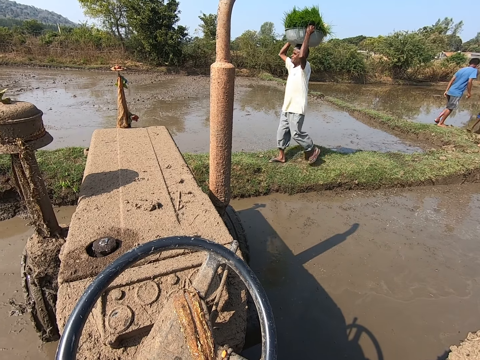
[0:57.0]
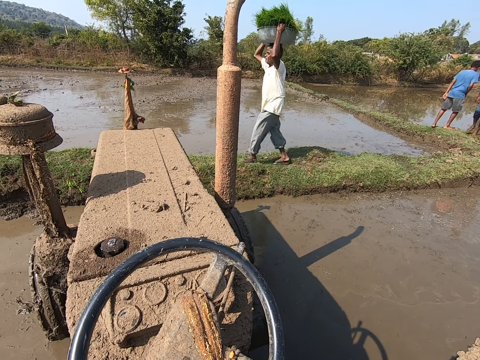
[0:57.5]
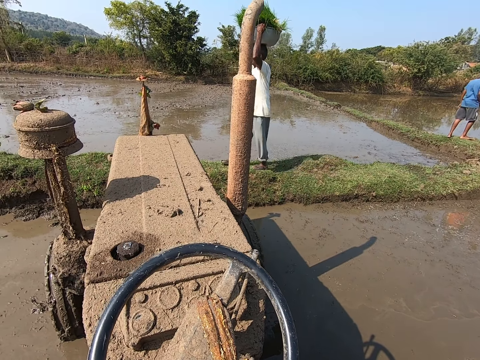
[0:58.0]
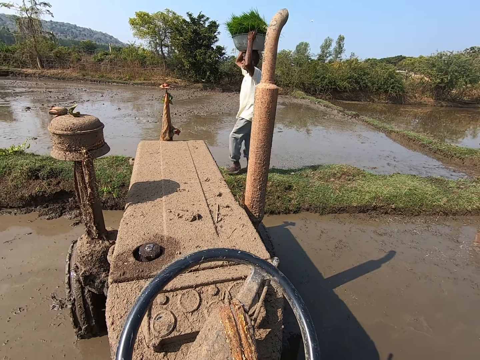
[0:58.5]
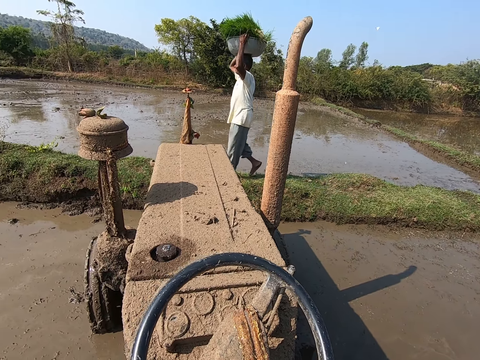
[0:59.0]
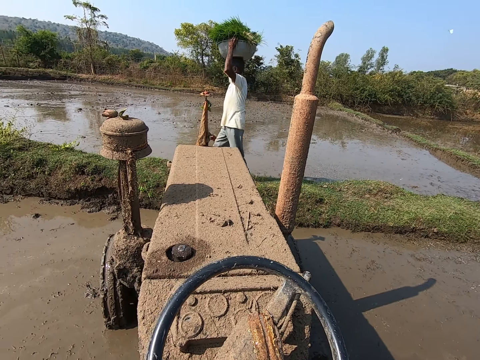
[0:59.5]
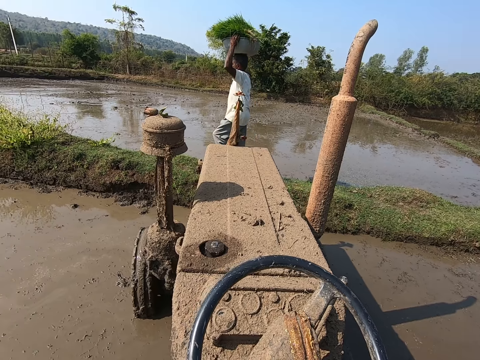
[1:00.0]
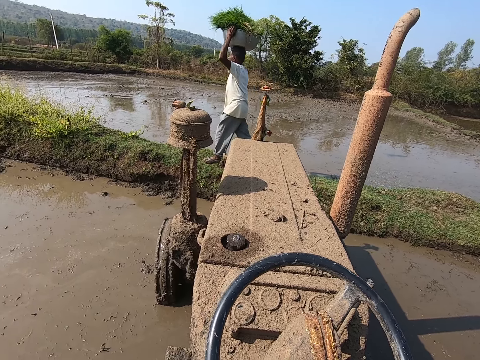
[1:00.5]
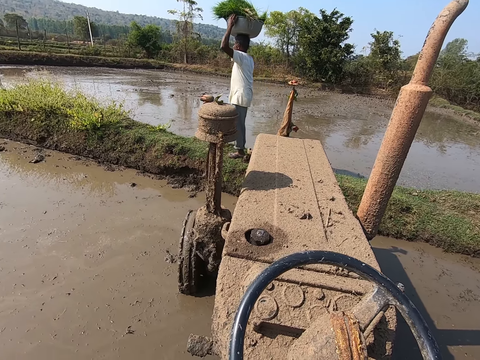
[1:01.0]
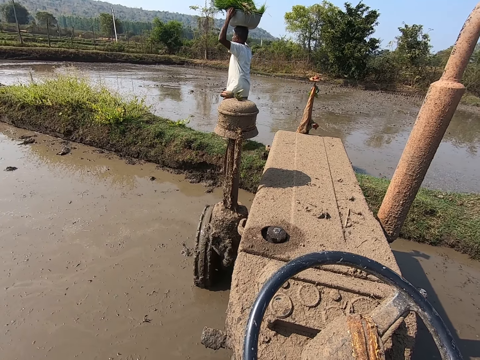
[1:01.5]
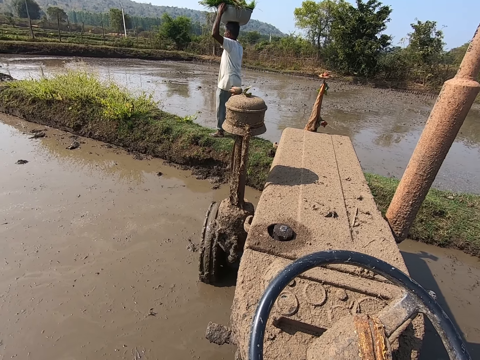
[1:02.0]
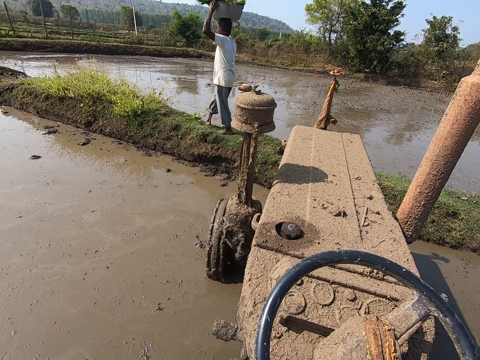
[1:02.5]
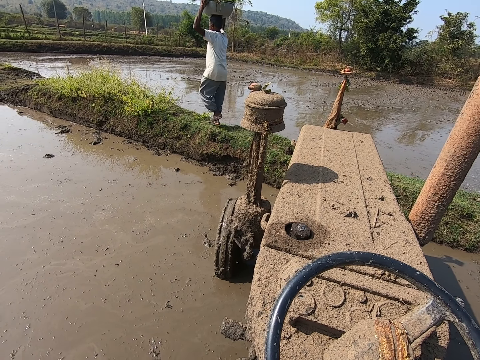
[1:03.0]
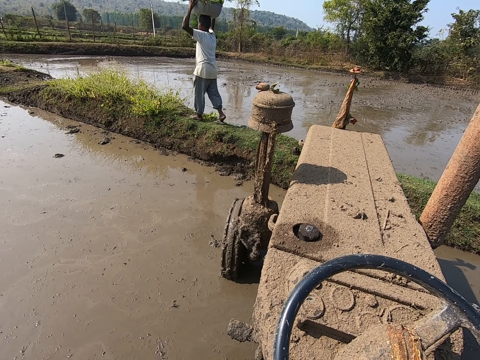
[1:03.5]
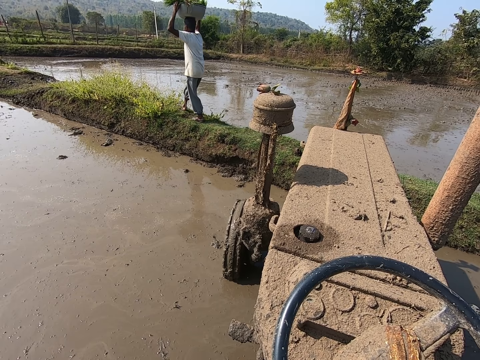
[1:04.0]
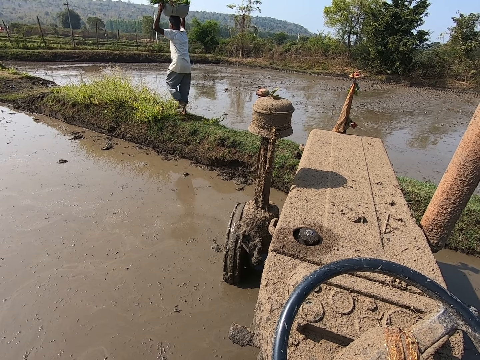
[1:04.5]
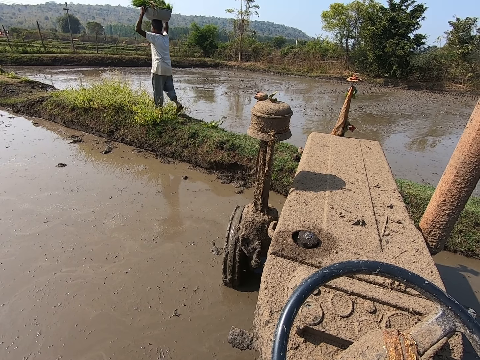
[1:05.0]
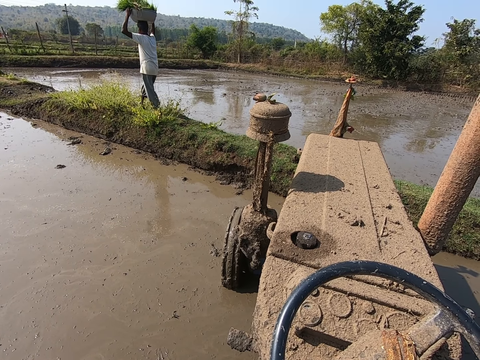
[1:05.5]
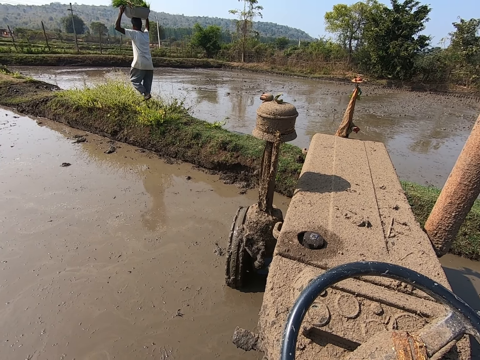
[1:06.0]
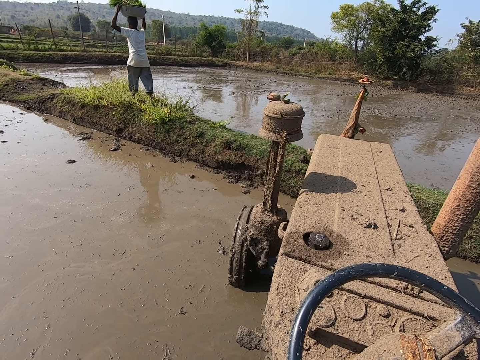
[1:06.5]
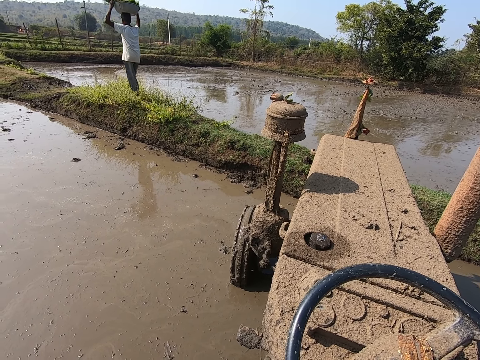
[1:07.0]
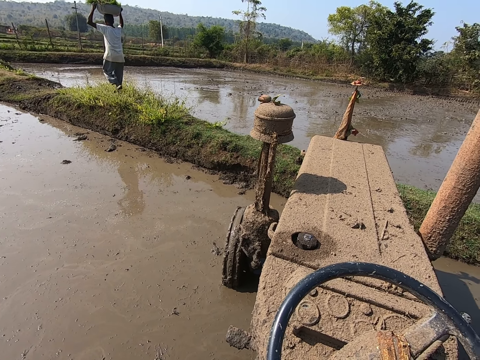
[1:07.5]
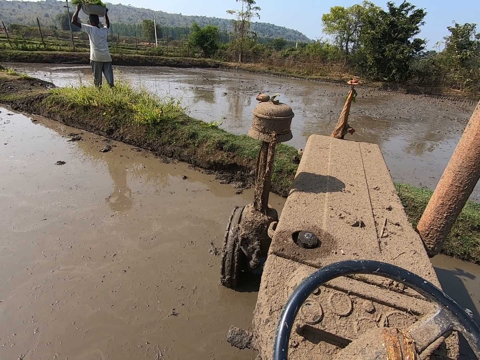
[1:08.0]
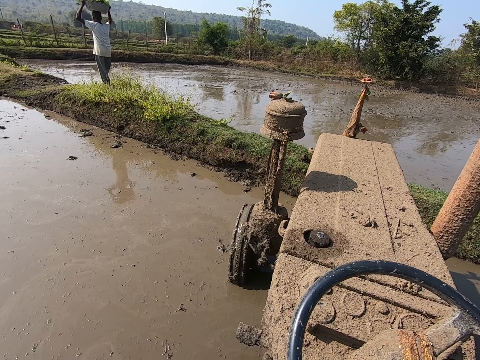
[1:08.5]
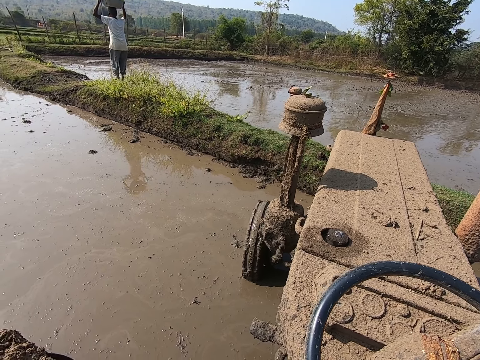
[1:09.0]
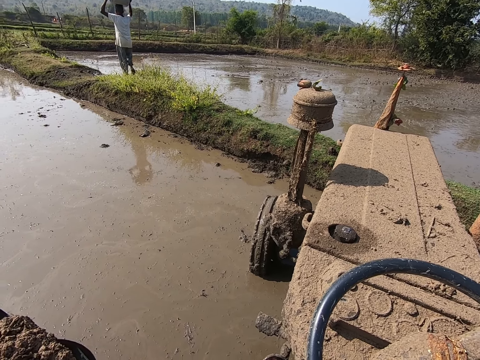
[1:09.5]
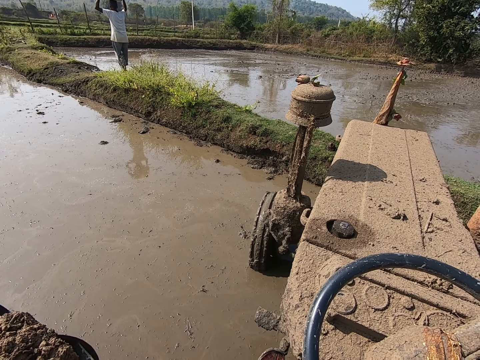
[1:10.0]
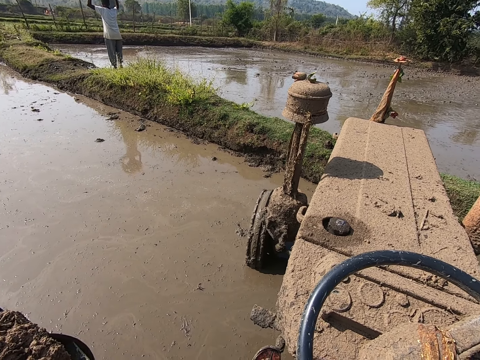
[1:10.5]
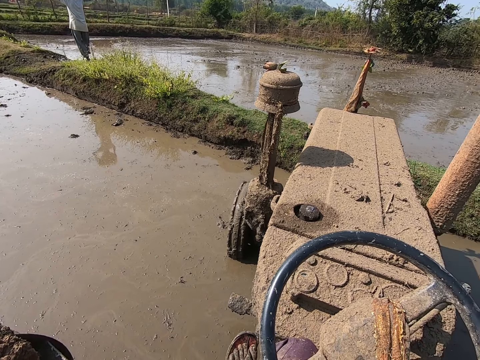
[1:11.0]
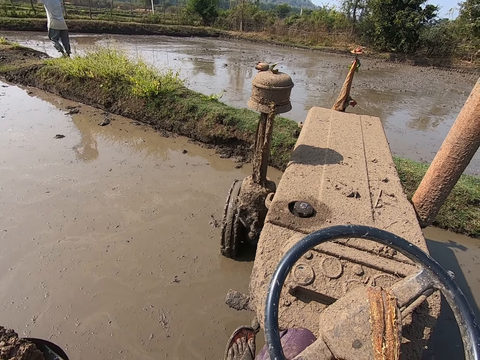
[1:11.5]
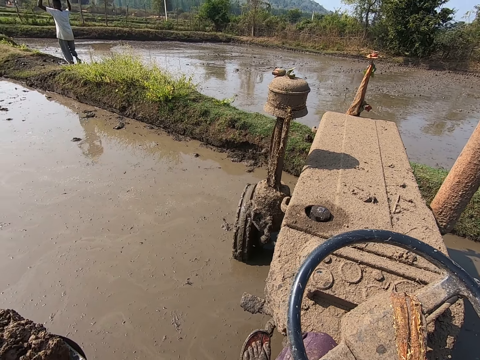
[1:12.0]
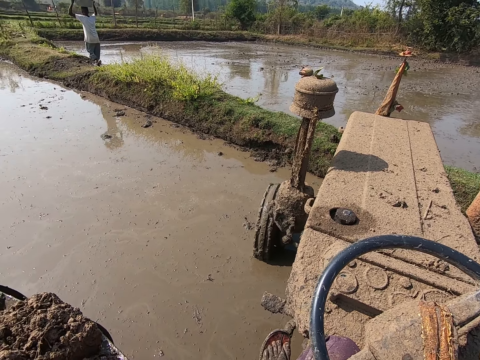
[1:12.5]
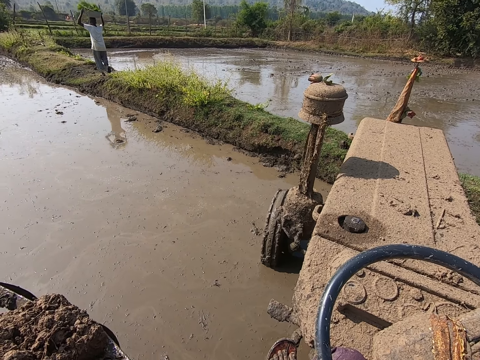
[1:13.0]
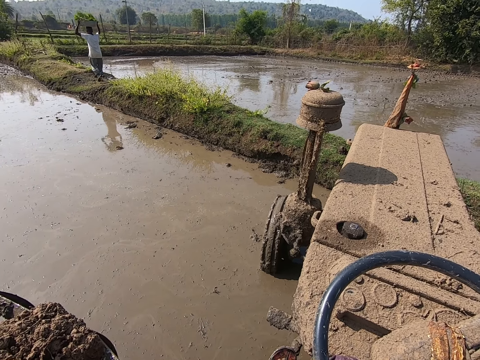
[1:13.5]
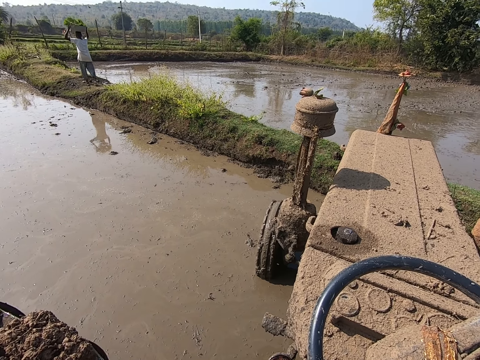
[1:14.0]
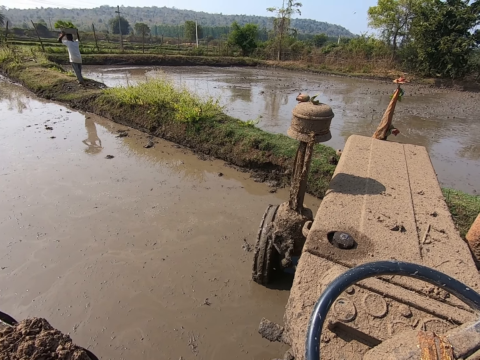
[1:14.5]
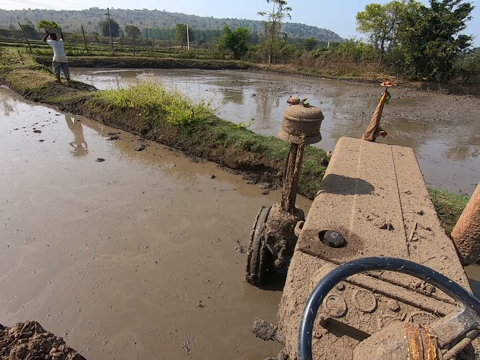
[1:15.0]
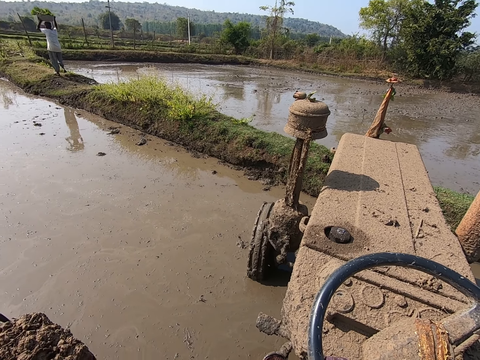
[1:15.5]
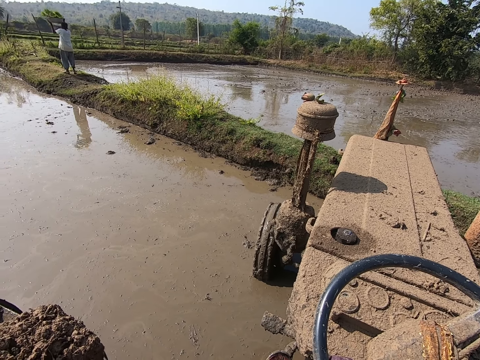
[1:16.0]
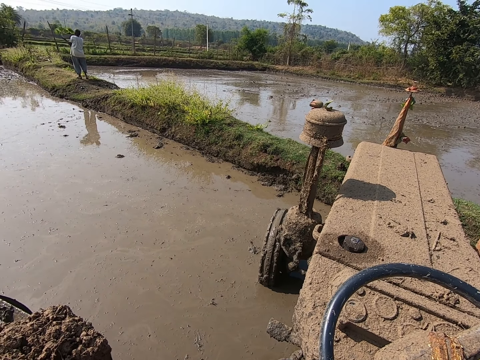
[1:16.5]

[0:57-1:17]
A man walks along the pond. The camera wearer lifts up the hand and touches something.
